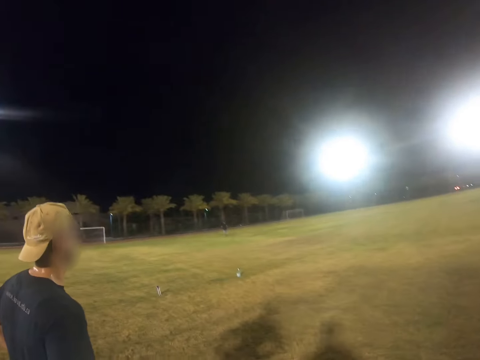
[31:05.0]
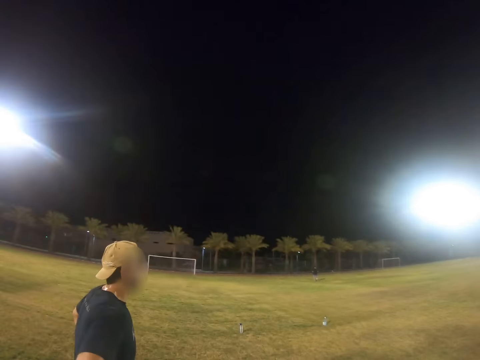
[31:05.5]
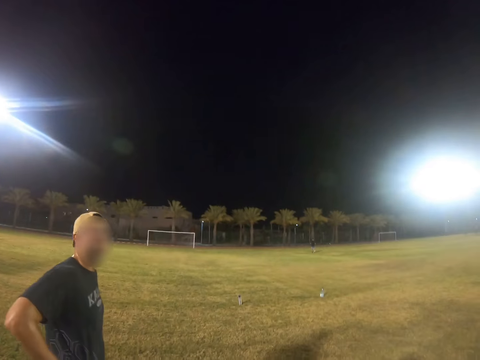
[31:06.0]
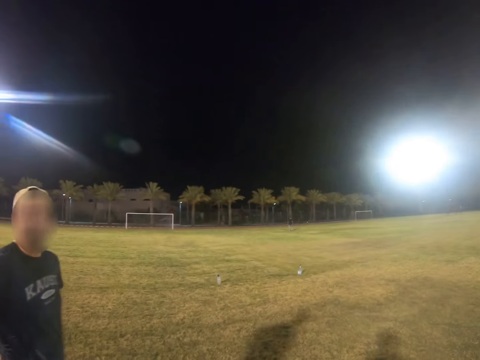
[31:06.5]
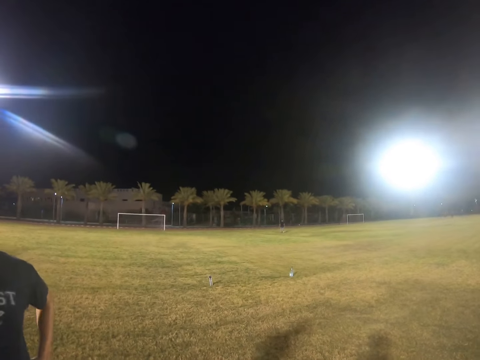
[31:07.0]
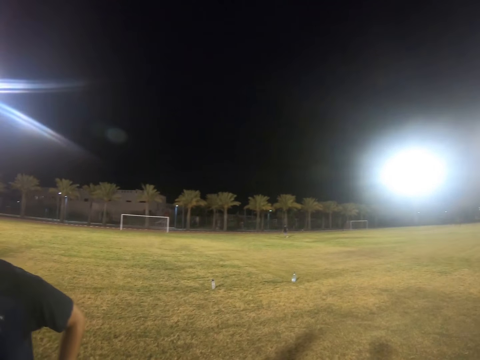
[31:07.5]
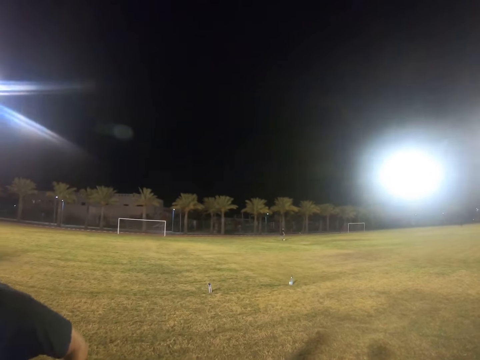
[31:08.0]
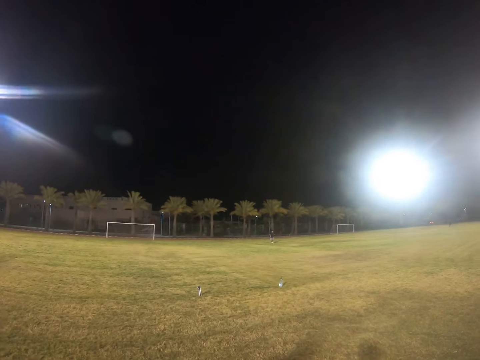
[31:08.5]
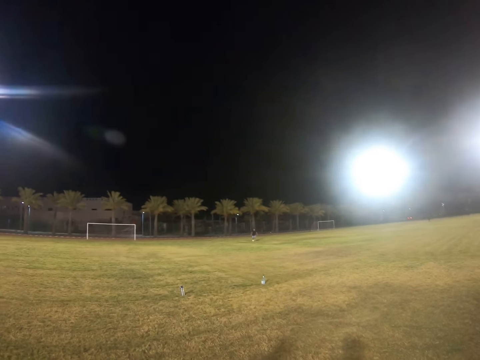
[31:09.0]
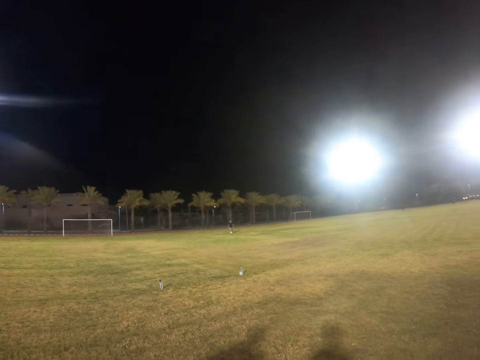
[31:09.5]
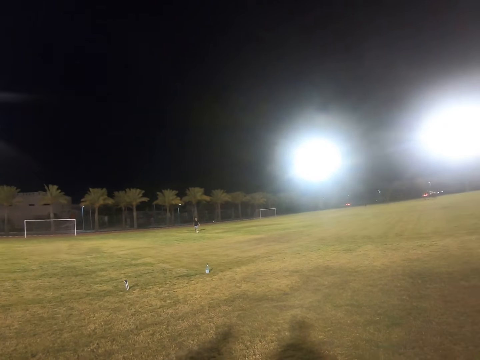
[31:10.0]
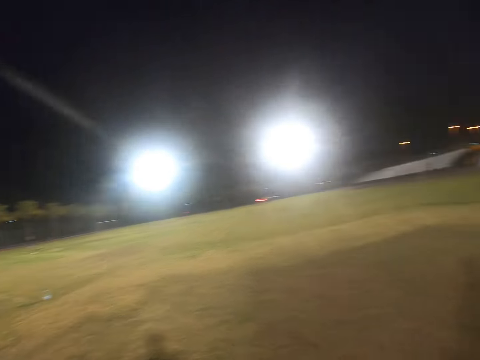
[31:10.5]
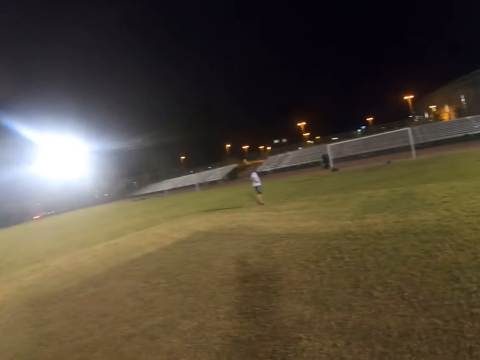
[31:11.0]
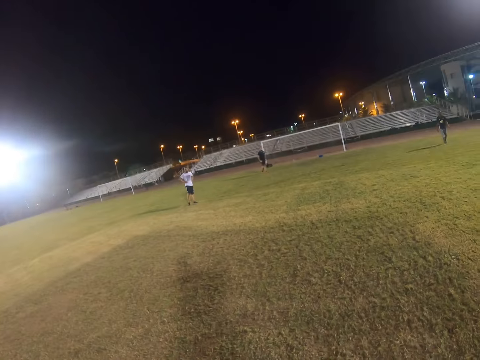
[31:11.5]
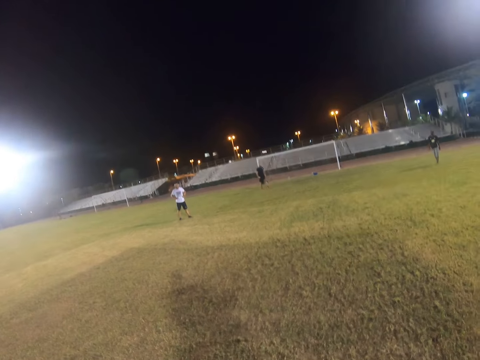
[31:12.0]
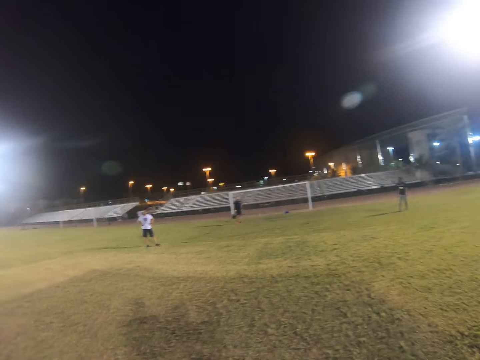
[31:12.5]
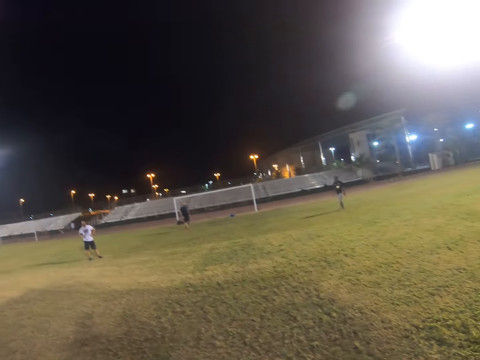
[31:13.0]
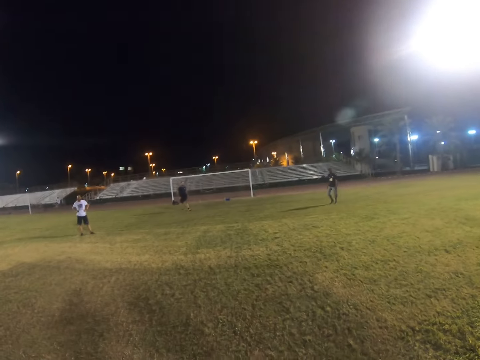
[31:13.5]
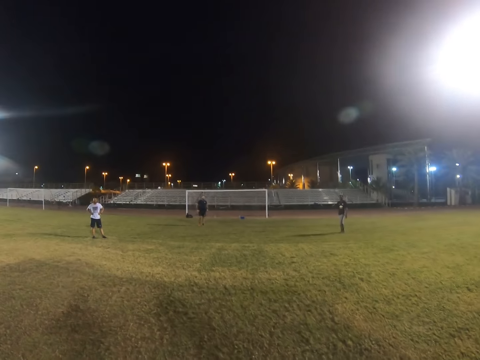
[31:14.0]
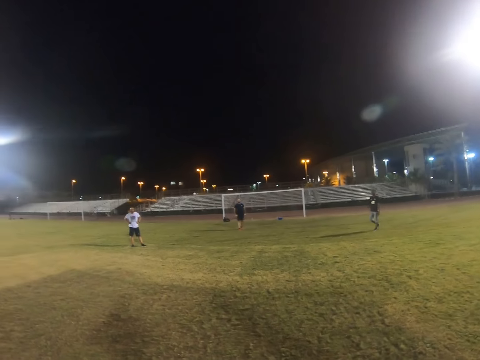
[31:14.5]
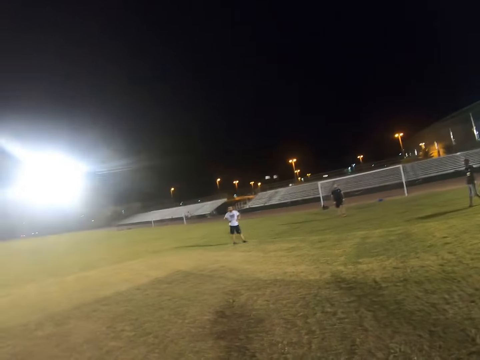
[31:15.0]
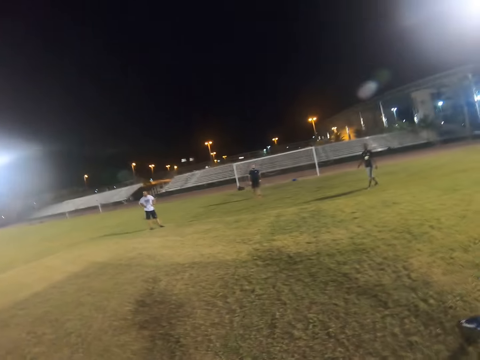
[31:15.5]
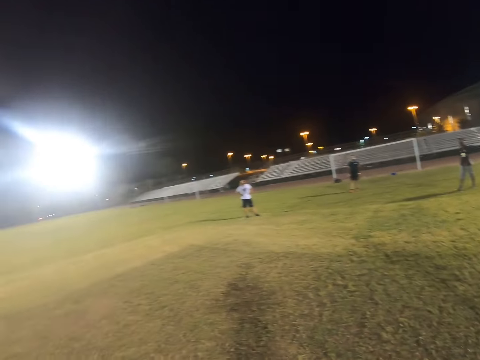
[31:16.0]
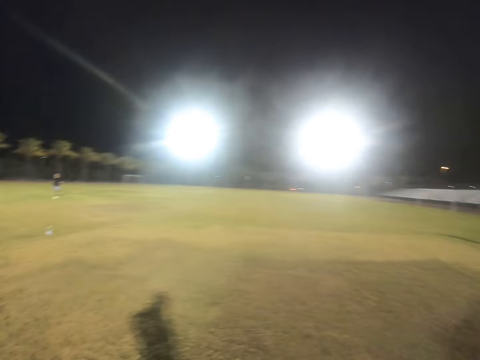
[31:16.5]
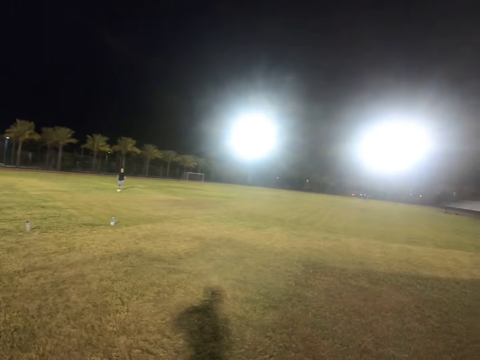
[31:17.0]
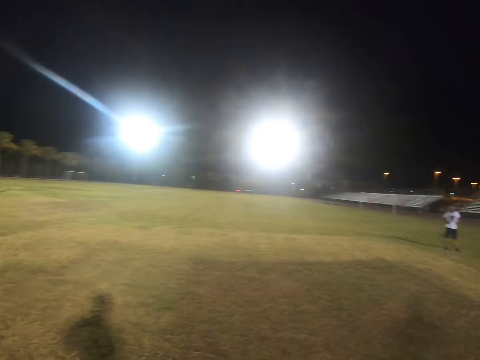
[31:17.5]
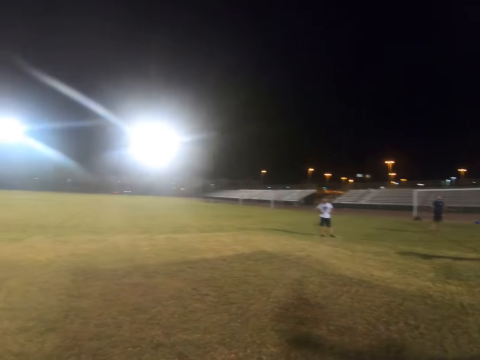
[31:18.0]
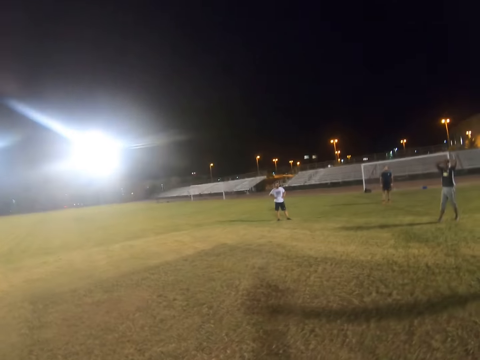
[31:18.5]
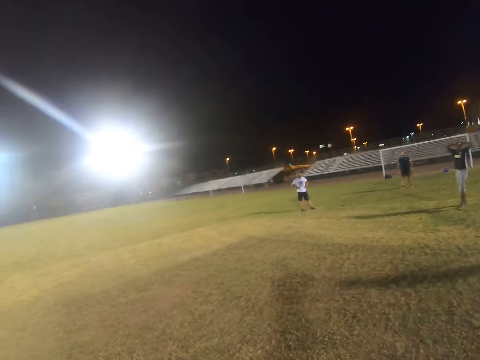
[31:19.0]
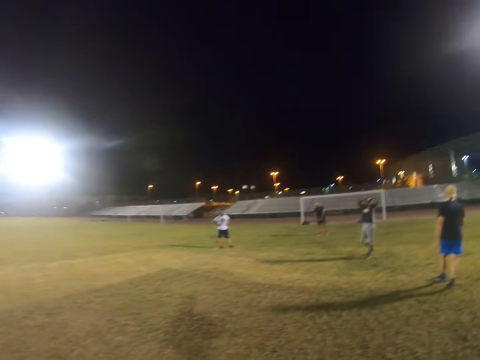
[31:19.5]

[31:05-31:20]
A man walks in the field.

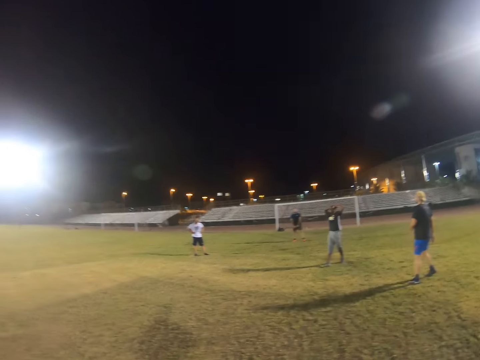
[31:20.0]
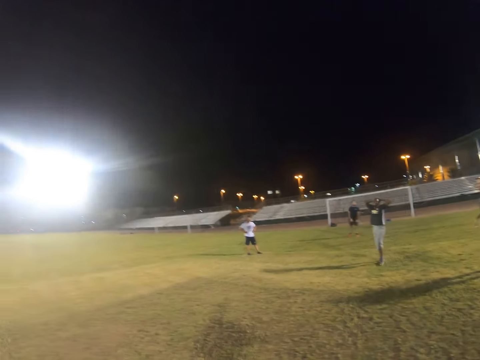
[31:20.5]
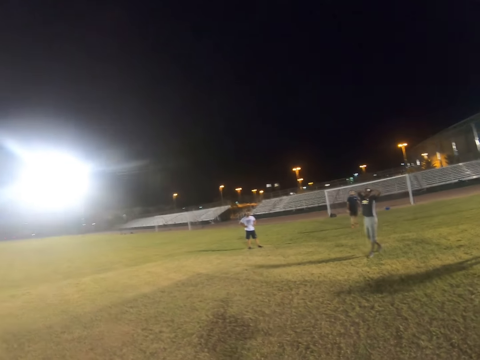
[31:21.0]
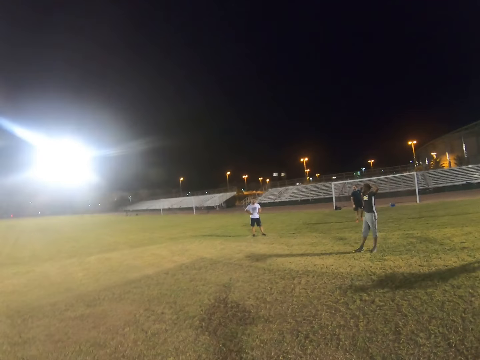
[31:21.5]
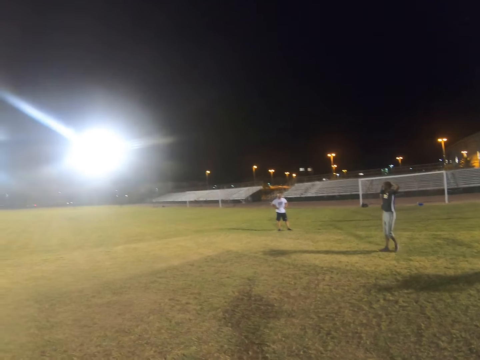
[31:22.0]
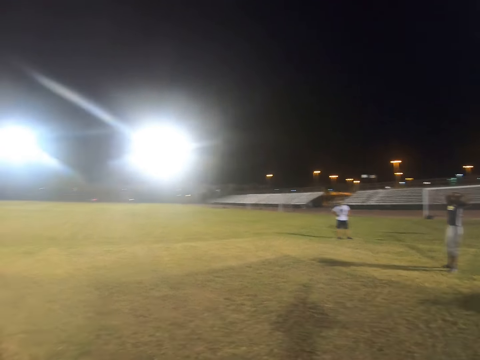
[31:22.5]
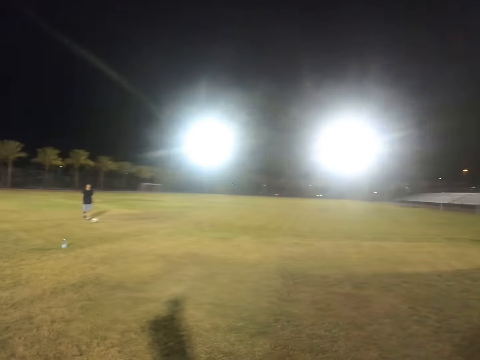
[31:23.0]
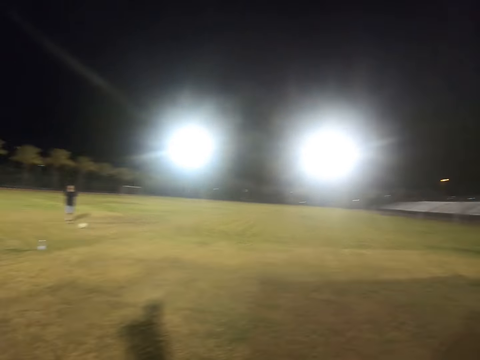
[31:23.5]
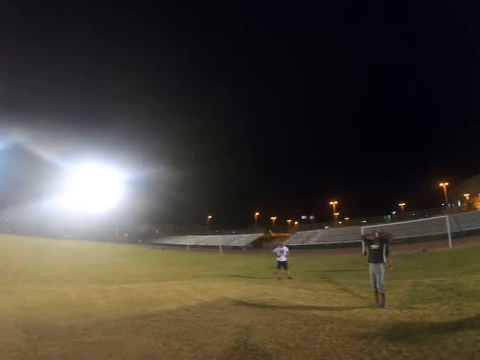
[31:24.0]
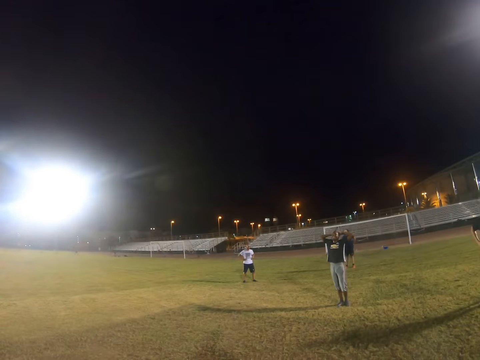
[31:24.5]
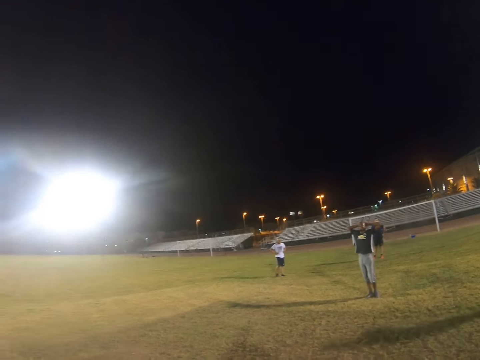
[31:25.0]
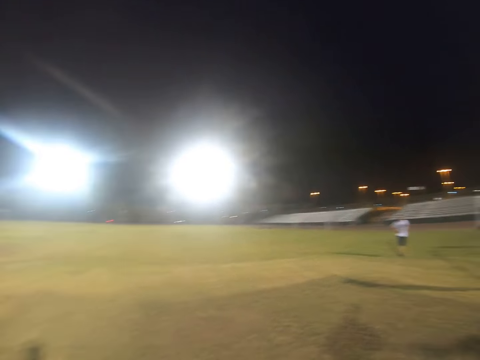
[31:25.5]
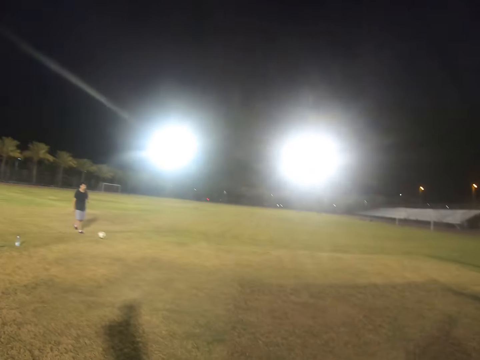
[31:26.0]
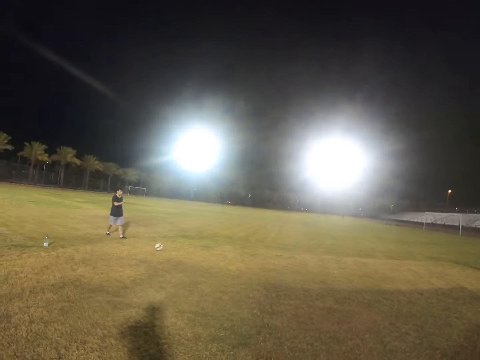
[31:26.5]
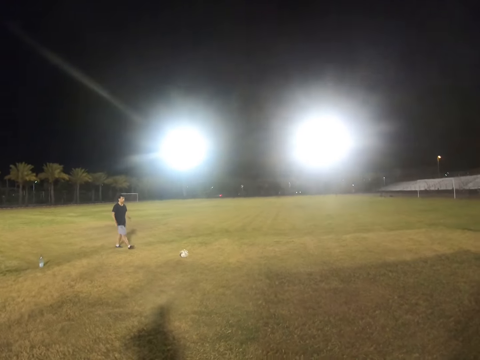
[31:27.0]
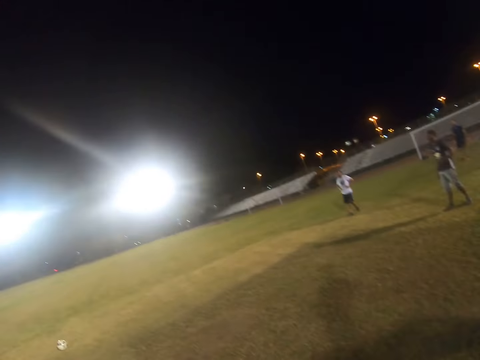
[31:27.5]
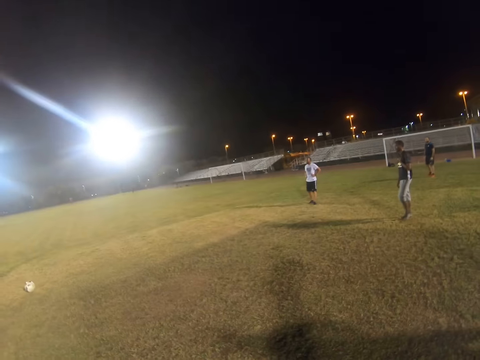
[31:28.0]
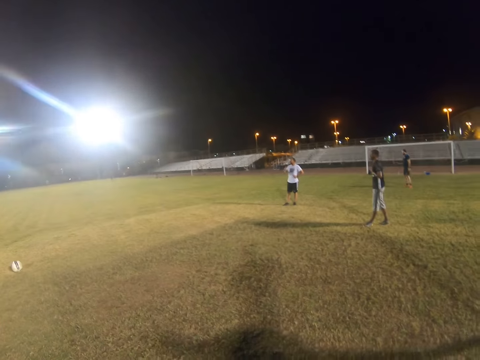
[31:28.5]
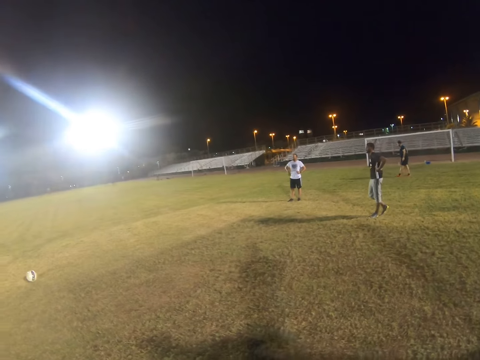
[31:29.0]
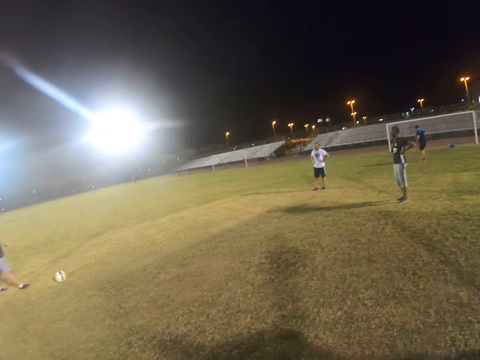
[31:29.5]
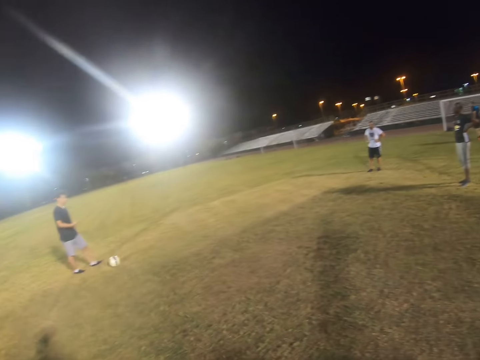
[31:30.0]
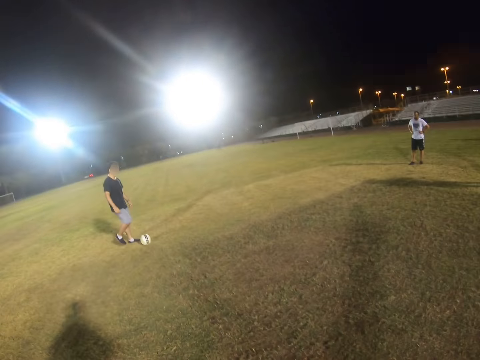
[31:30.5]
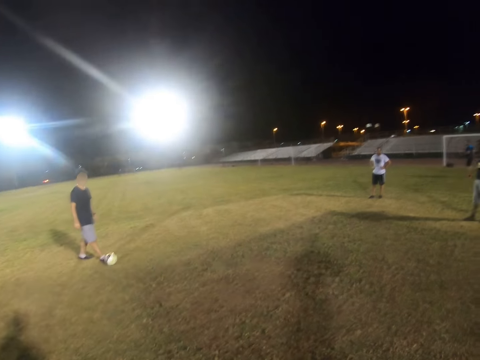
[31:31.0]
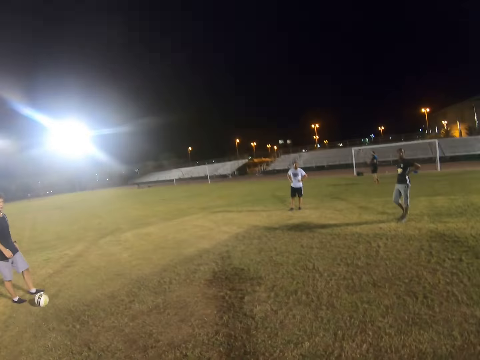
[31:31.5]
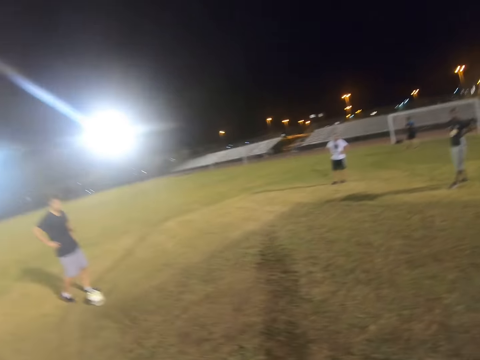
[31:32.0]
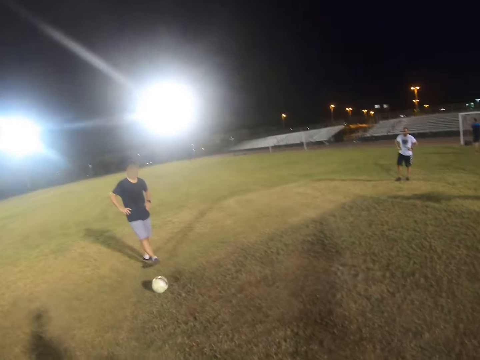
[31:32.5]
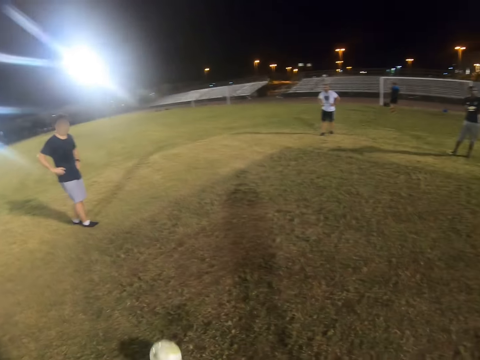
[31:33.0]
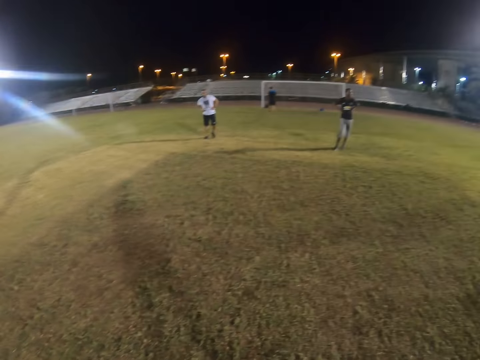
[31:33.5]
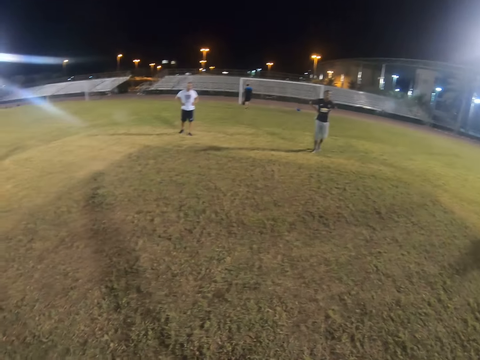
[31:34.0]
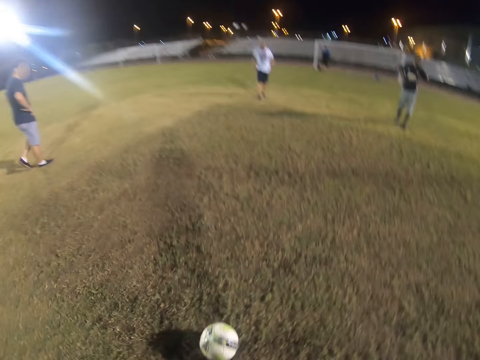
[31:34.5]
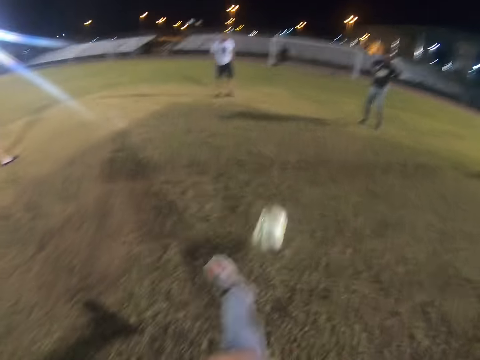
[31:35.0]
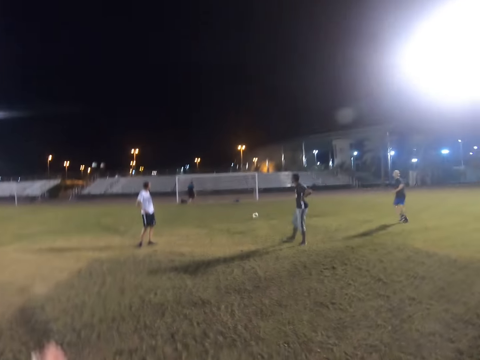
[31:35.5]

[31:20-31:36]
A man walks in the field. The man hits the ball. The camera wearer gets the ball. They hit the ball.
